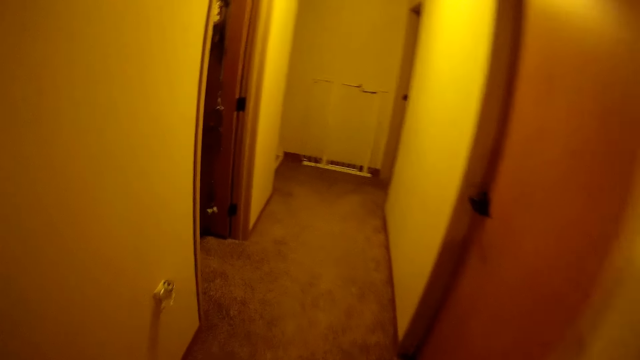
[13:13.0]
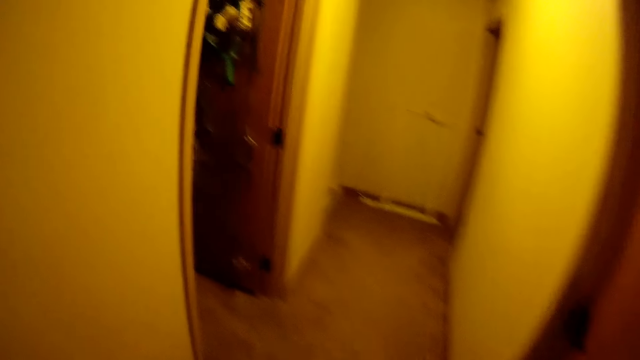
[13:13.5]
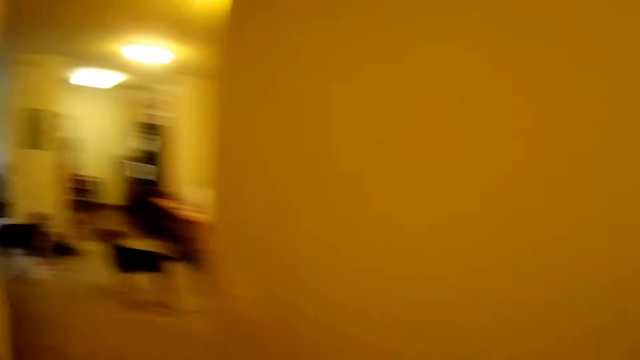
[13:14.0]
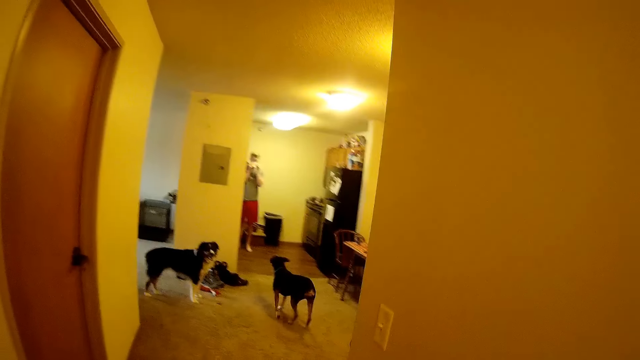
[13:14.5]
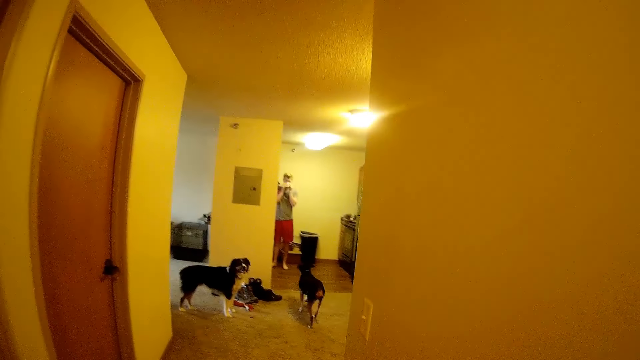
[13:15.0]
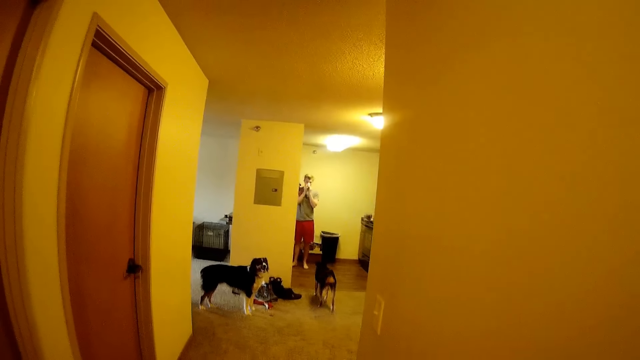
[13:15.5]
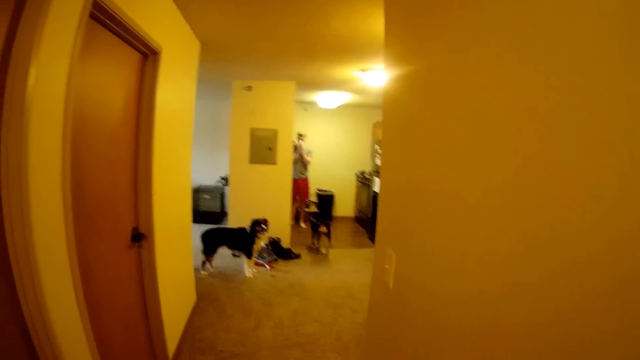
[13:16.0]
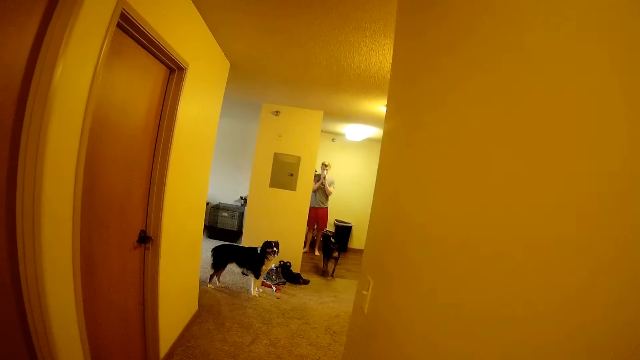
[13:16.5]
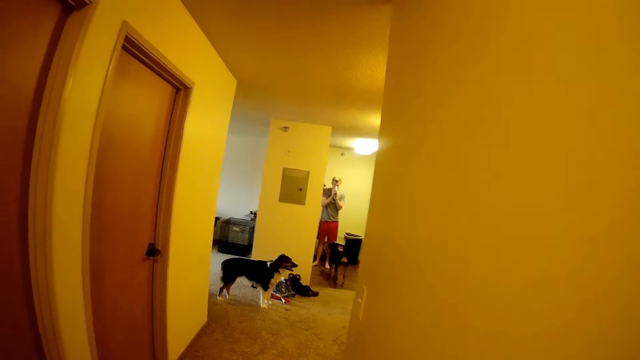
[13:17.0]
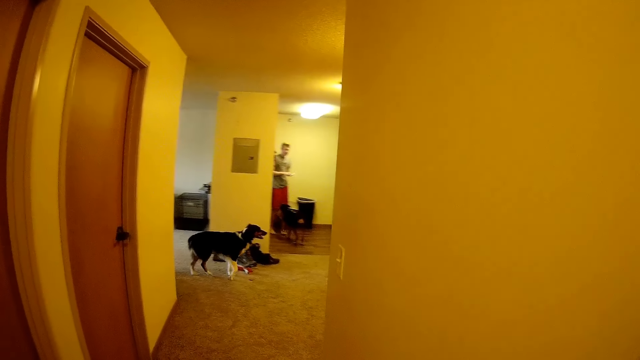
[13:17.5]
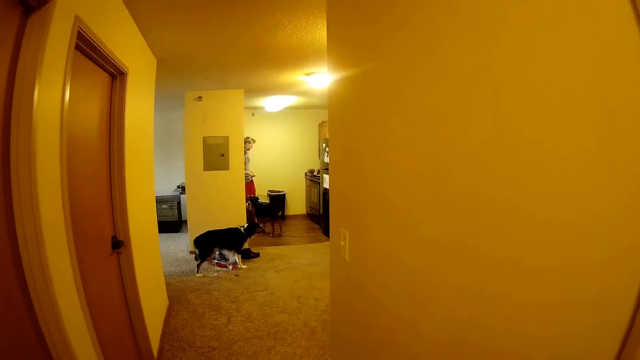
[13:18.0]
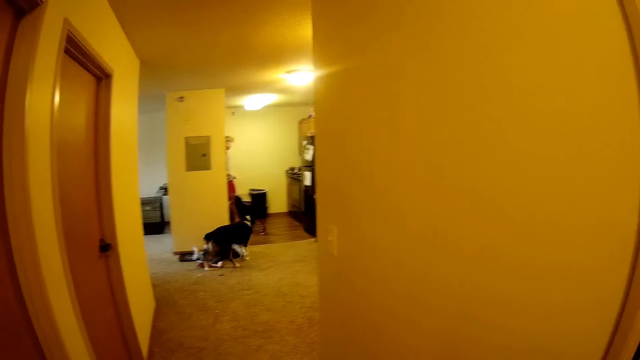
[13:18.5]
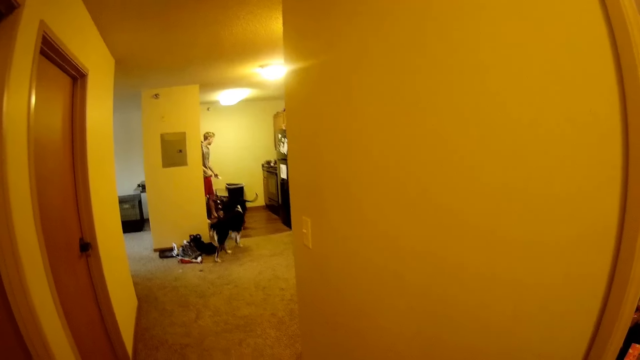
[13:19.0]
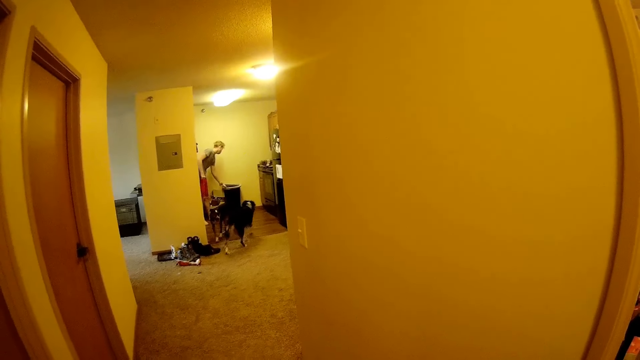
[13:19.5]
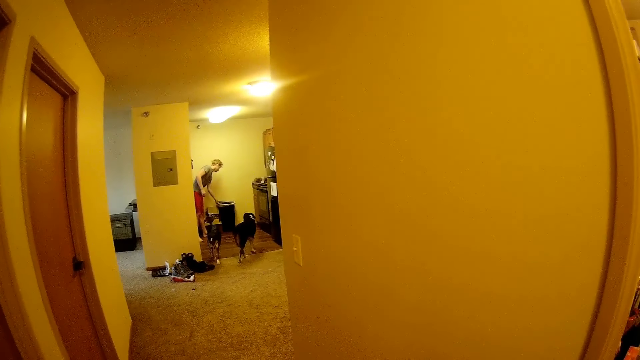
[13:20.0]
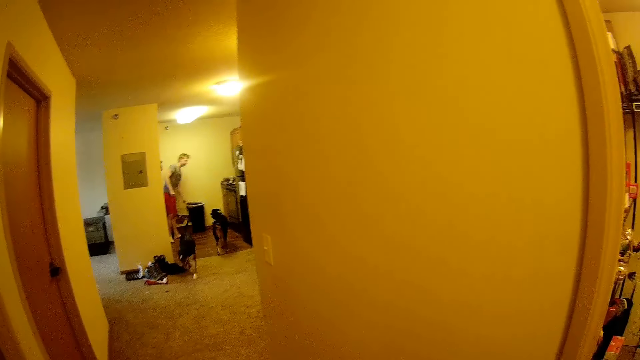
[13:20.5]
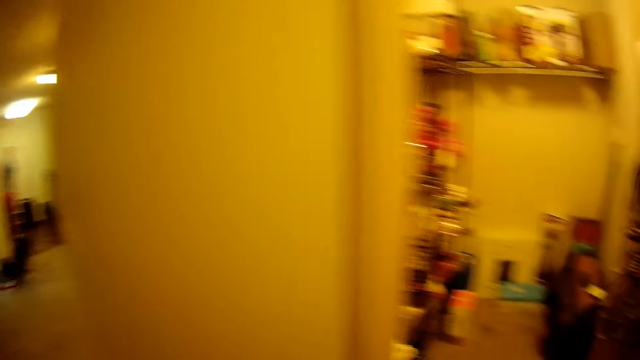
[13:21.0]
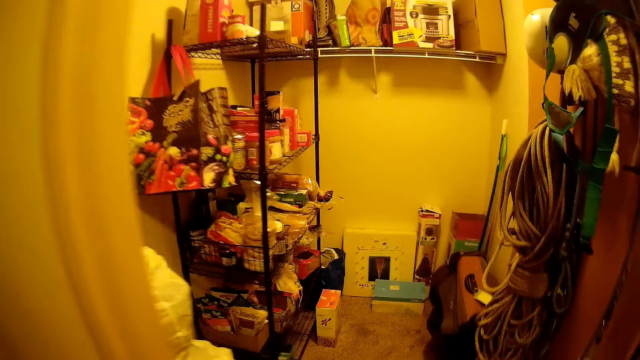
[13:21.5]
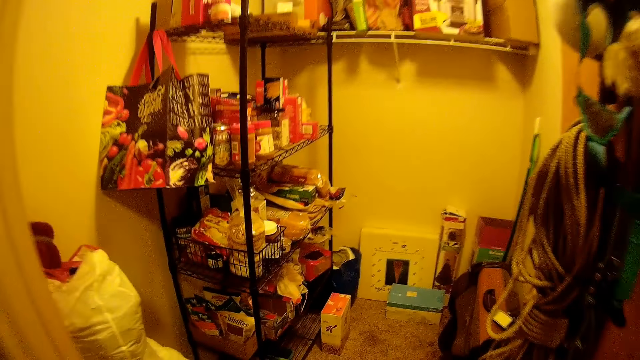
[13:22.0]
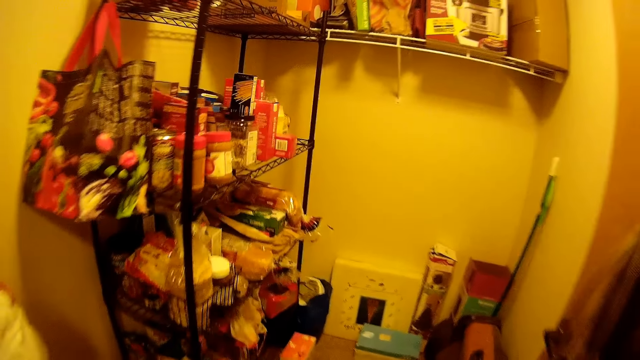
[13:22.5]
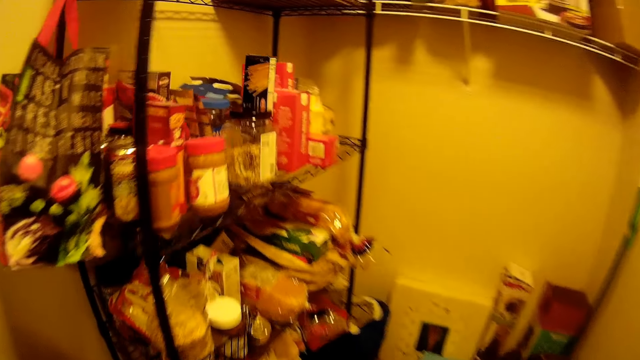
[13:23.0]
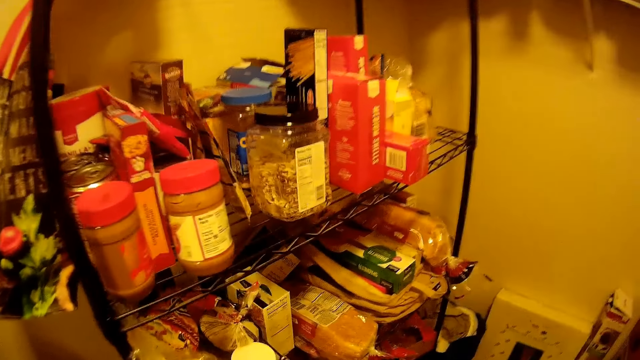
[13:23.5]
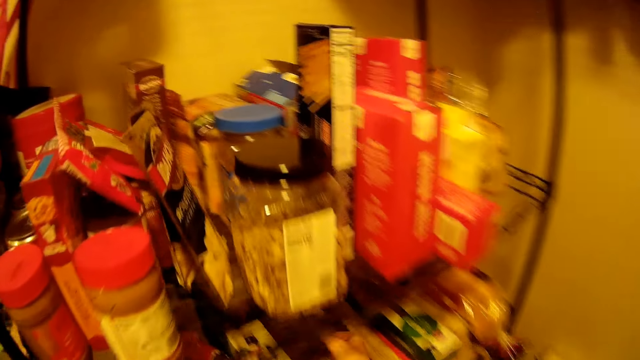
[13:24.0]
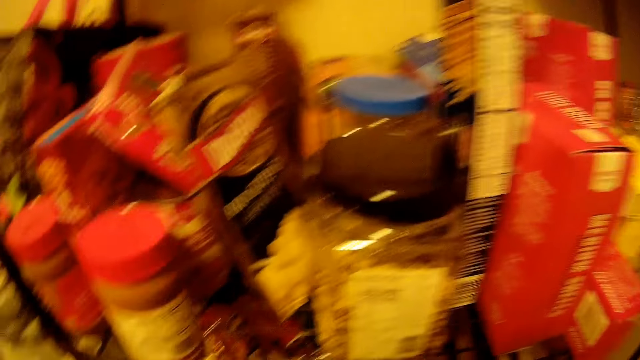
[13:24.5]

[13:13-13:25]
The camera wearer walks towards the pantry. The flatmate blows his nose into a ply of kitchen roll. The flatmate walks around the room. The flatmate throws the ply of kitchen roll into the dust bin. The camera wearer walks around the room. They walk into the pantry.

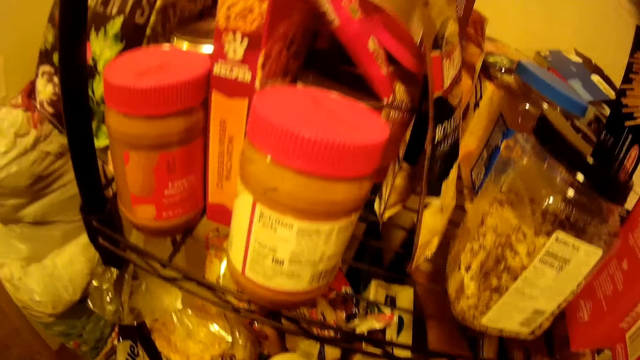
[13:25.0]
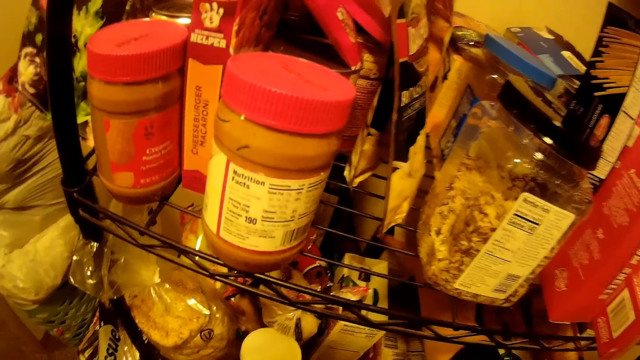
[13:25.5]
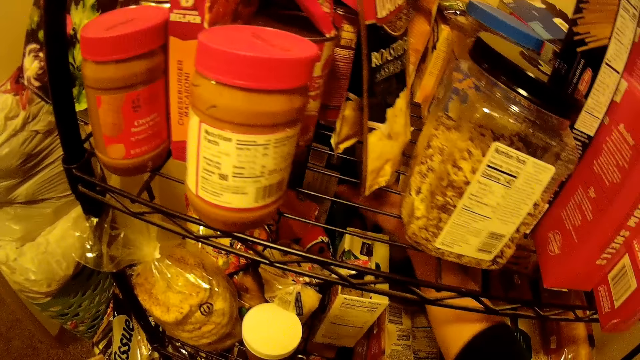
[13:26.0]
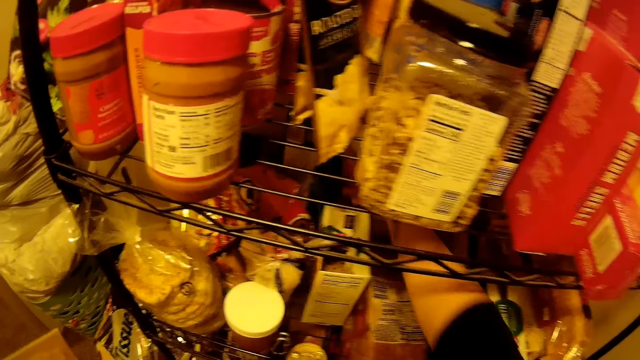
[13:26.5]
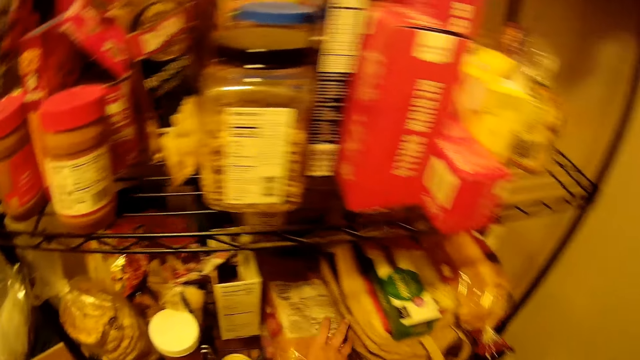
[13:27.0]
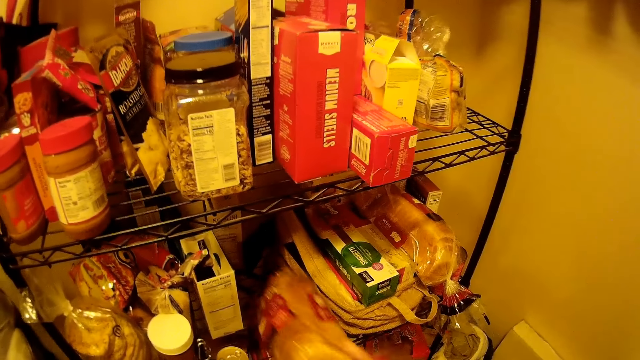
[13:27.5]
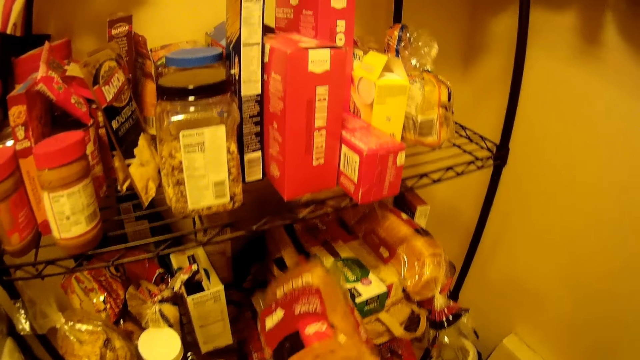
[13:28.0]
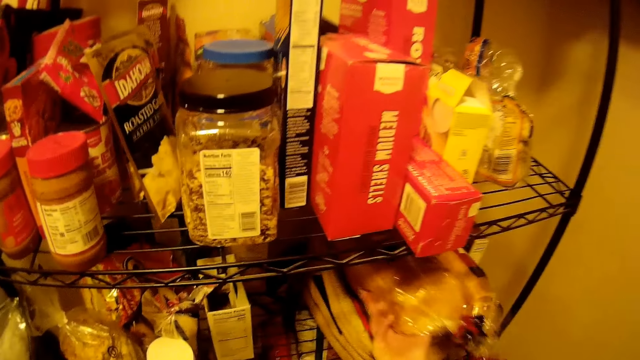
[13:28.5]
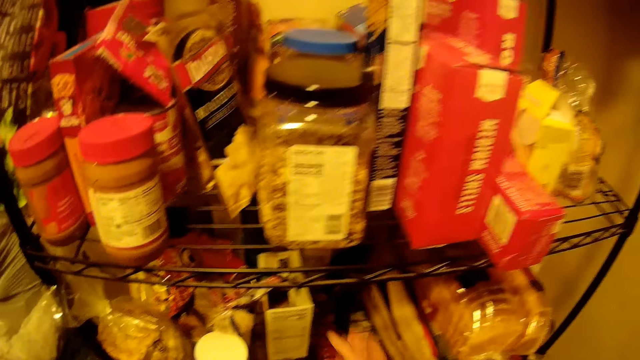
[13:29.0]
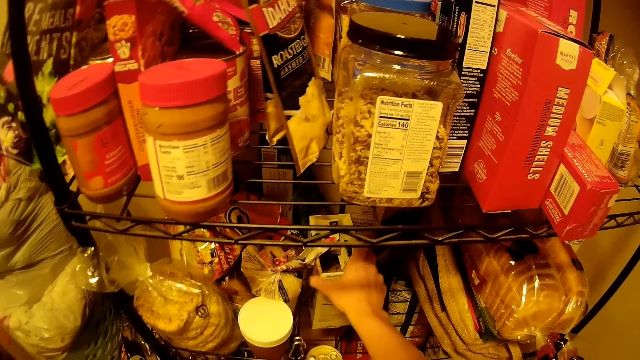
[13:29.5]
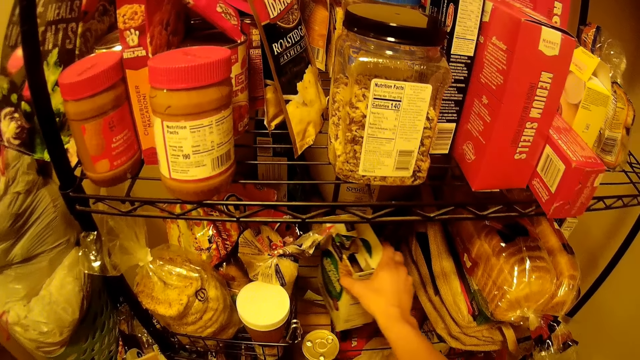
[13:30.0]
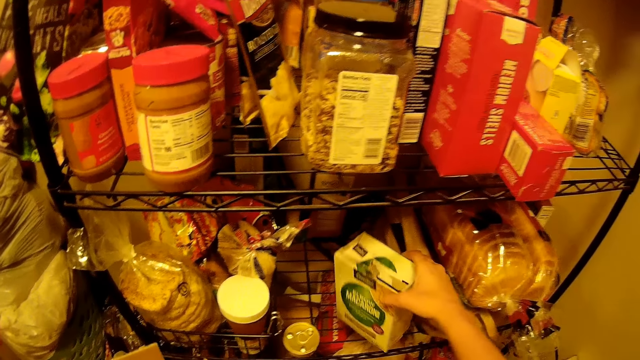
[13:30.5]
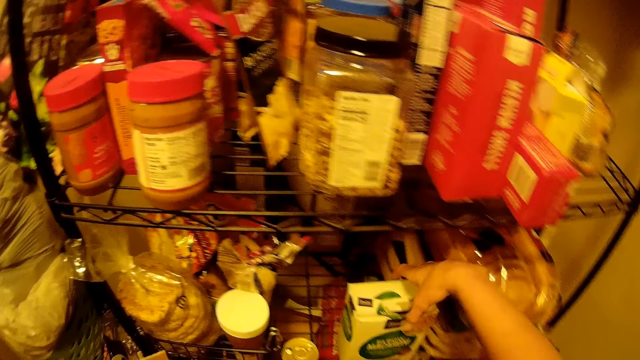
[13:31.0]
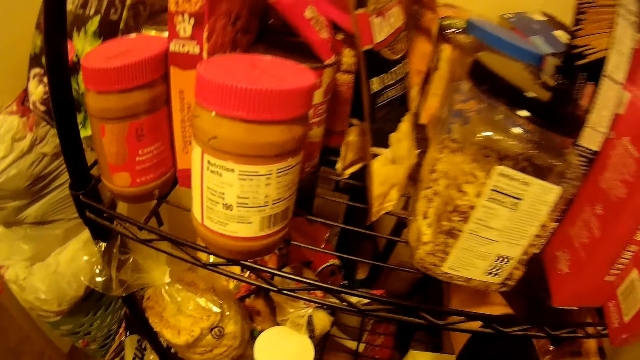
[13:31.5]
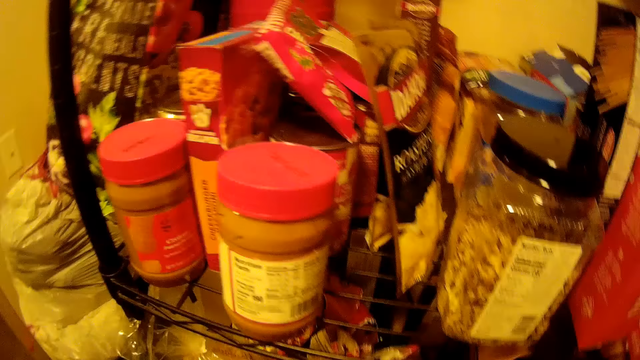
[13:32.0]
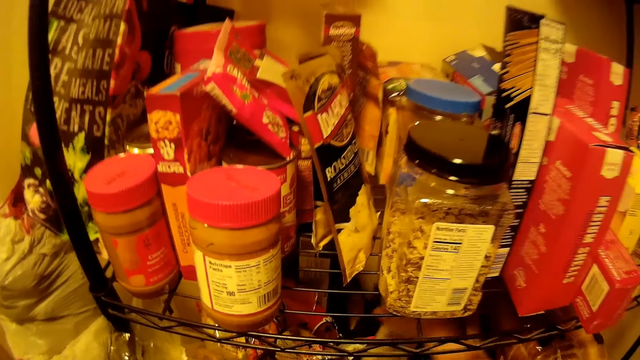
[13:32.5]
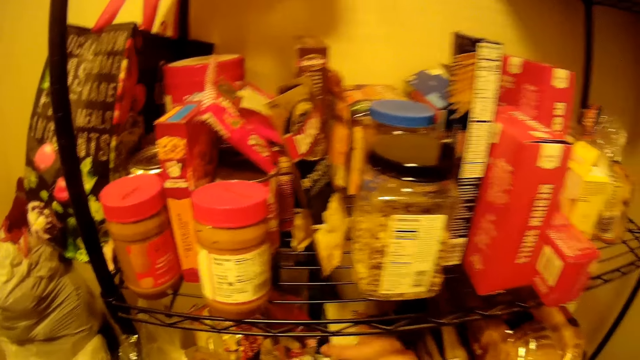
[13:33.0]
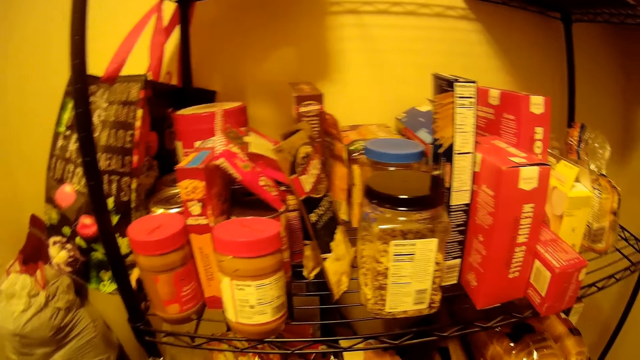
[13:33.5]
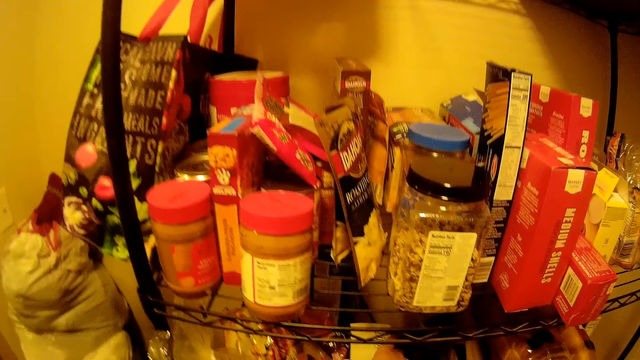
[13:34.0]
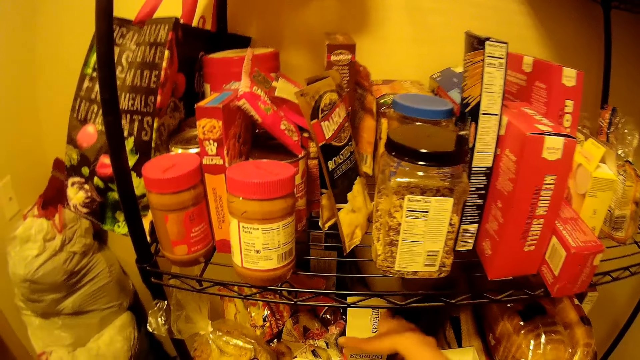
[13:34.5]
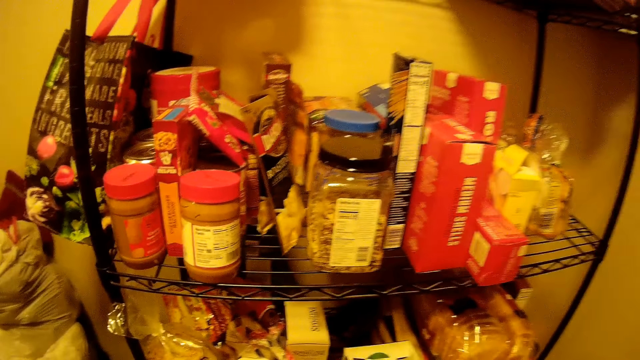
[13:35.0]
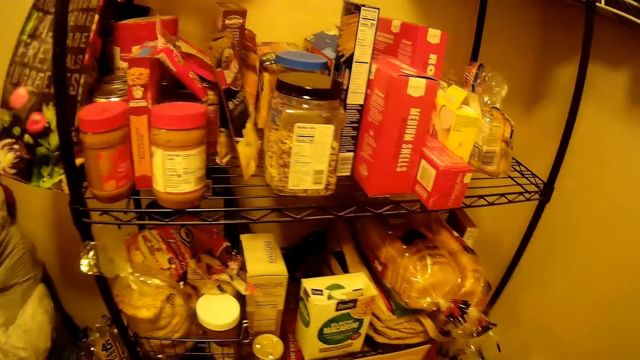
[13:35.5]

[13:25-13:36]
The camera wearer arranges boxes on the shelf. They pick up a loaf of bread. They move the loaf of bread on the shelf. They put the loaf of bread on the shelf. They pick up a box. They pick up something.
